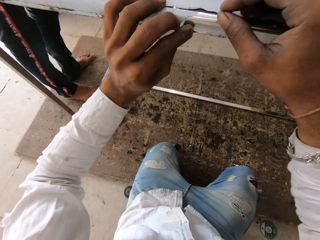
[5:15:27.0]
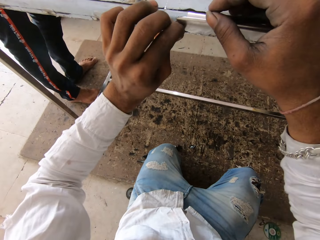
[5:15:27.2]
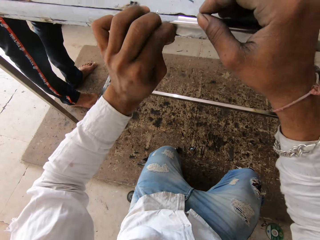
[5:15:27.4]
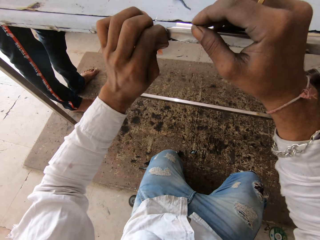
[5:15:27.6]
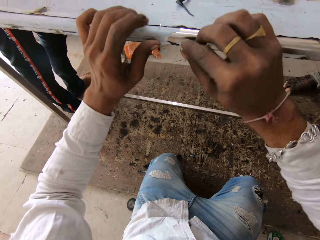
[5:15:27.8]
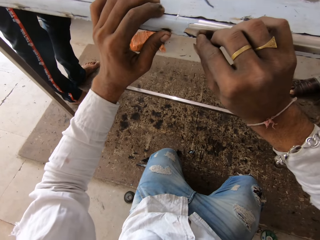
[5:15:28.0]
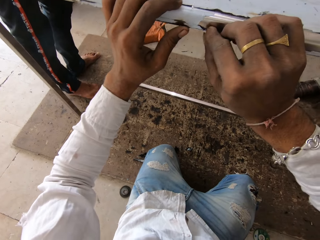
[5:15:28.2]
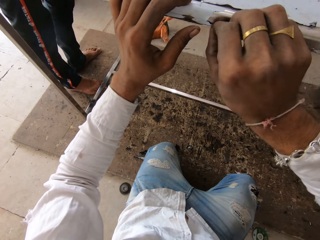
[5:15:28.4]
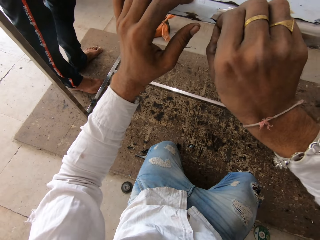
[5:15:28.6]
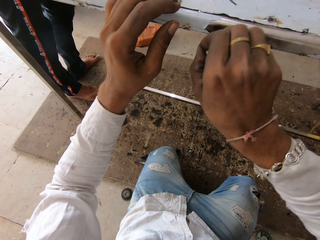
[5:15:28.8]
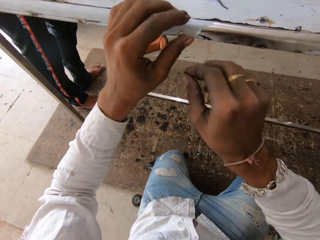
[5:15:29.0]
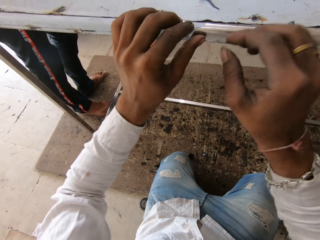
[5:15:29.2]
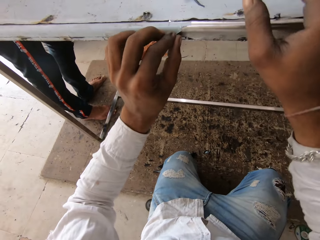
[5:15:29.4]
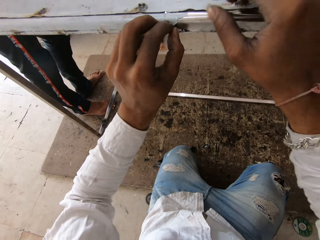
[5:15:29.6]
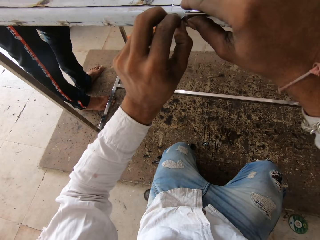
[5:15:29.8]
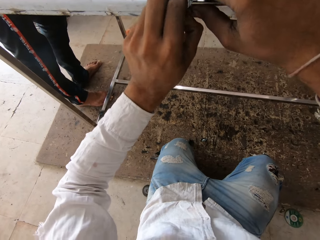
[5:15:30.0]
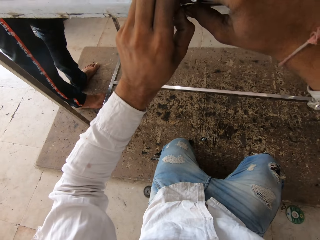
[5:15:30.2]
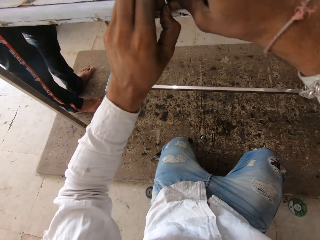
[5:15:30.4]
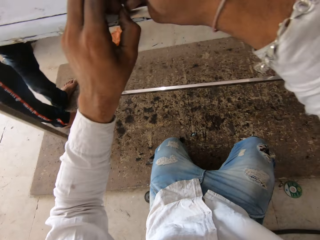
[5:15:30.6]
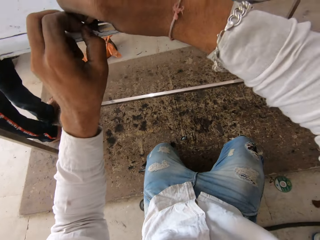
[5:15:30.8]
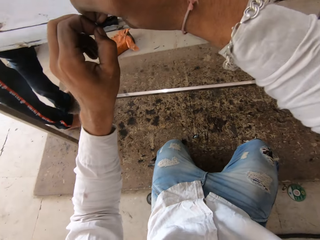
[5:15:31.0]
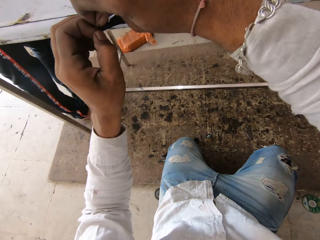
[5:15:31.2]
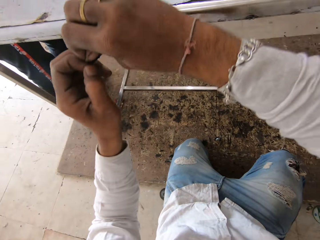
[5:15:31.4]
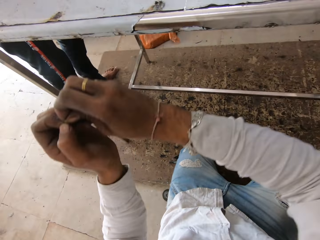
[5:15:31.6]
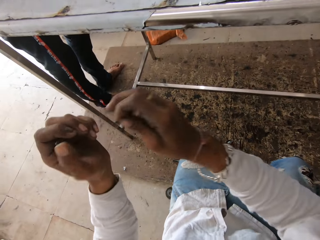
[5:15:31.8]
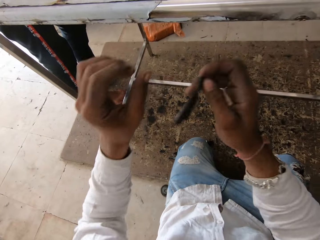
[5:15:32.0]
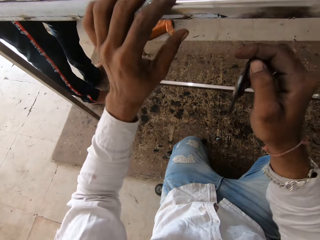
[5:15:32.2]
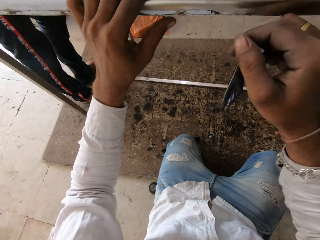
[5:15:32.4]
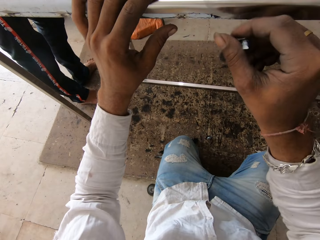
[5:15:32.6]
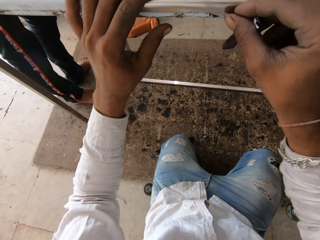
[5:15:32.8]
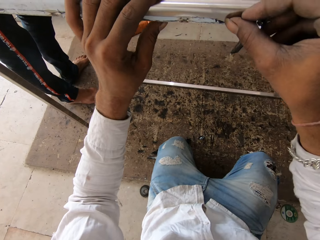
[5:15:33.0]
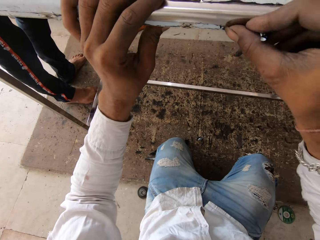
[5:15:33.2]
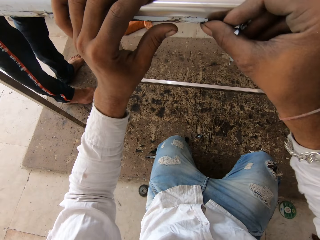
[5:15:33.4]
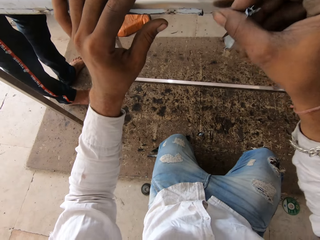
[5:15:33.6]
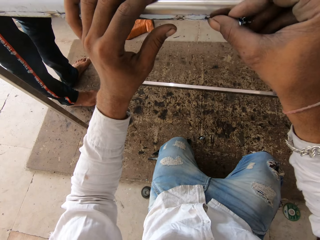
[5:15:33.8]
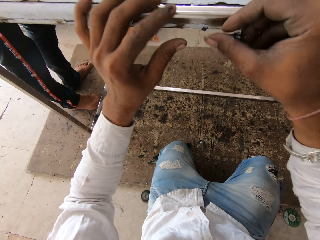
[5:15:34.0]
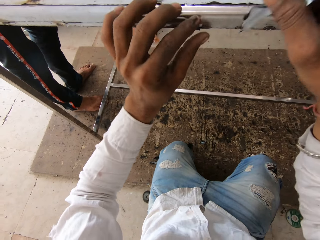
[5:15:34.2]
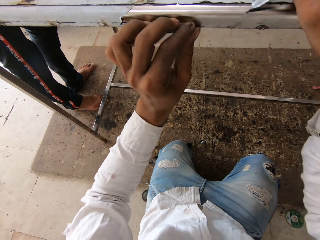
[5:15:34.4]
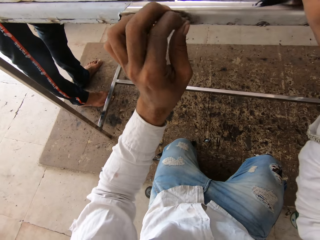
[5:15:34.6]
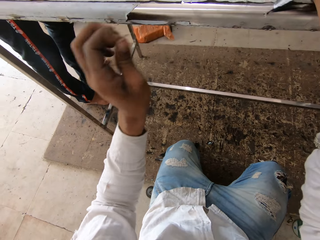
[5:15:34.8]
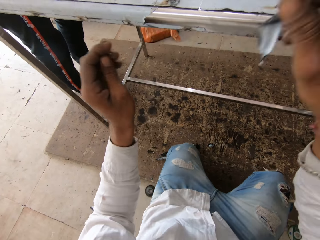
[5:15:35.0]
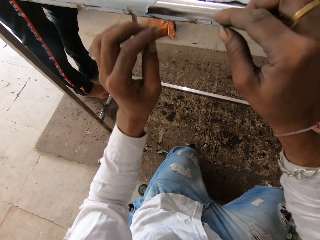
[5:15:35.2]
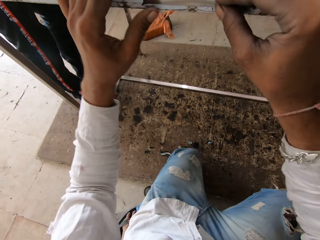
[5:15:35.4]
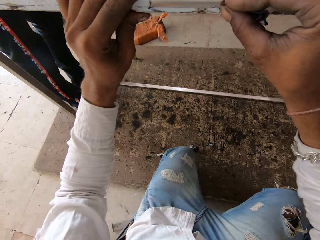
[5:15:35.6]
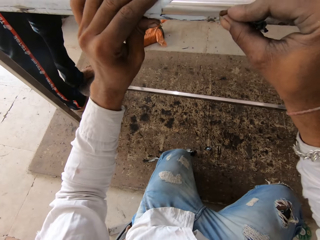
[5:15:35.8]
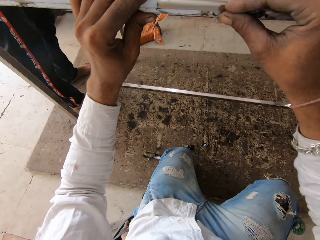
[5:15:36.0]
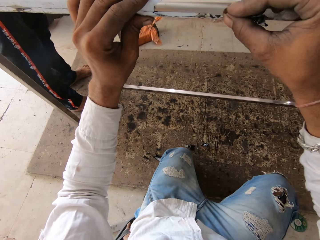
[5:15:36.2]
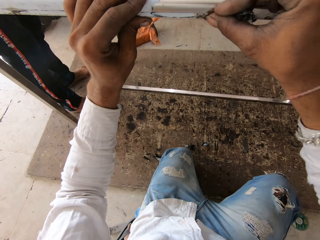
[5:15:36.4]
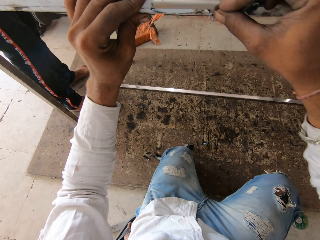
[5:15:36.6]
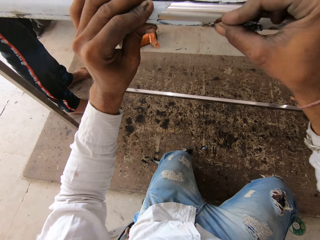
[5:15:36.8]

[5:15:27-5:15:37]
The camera wearer peels paint on the metallic table. They talk to a person.

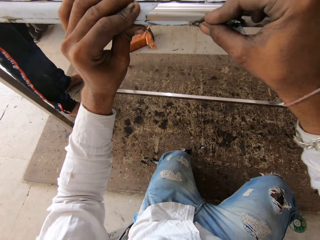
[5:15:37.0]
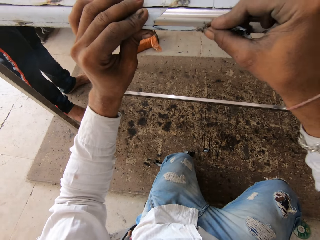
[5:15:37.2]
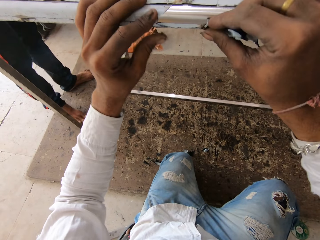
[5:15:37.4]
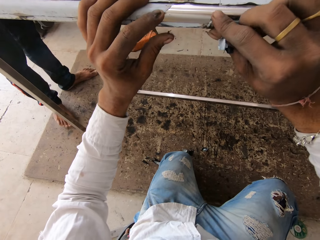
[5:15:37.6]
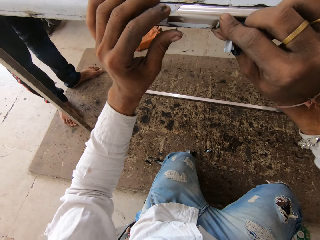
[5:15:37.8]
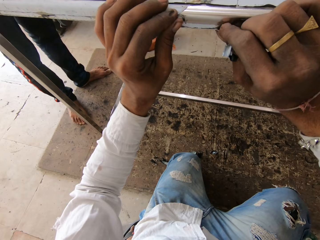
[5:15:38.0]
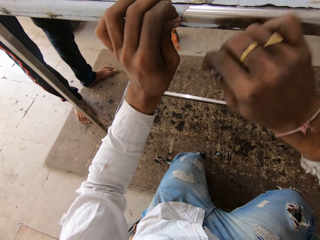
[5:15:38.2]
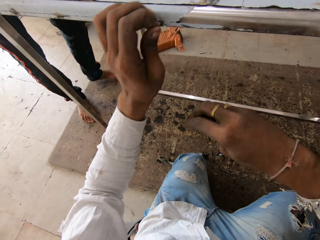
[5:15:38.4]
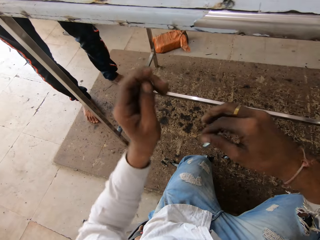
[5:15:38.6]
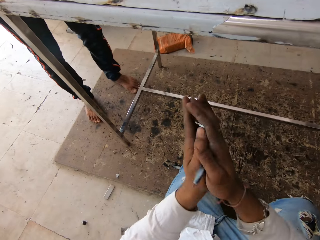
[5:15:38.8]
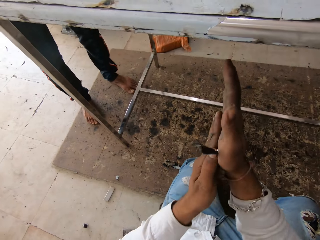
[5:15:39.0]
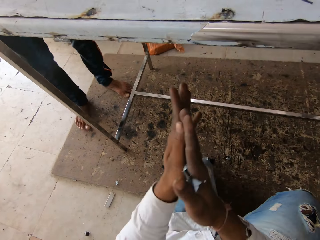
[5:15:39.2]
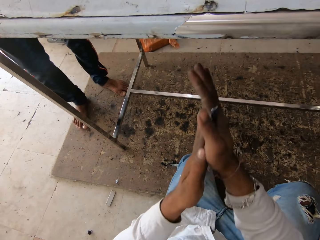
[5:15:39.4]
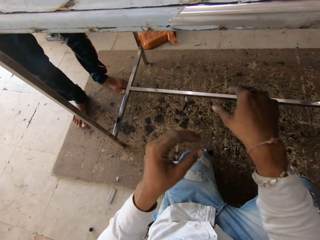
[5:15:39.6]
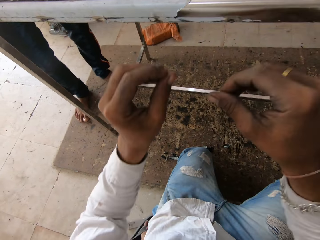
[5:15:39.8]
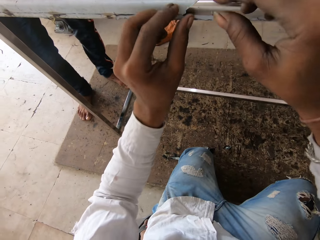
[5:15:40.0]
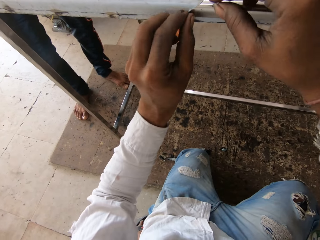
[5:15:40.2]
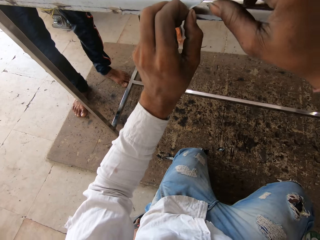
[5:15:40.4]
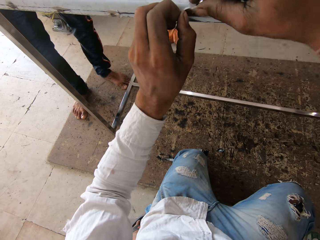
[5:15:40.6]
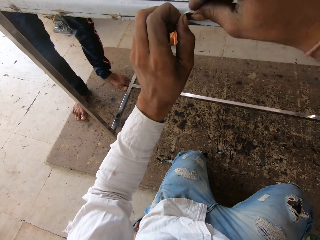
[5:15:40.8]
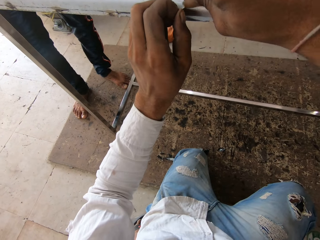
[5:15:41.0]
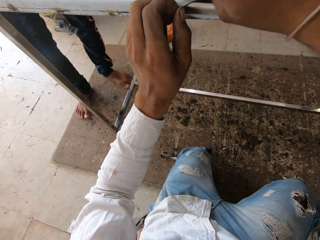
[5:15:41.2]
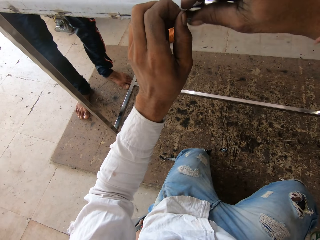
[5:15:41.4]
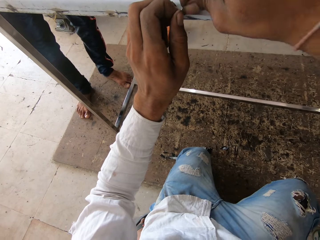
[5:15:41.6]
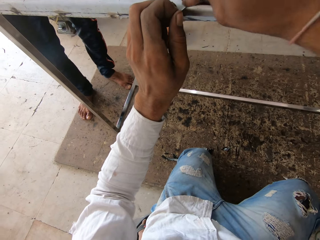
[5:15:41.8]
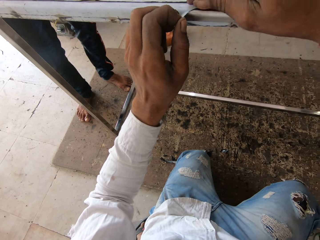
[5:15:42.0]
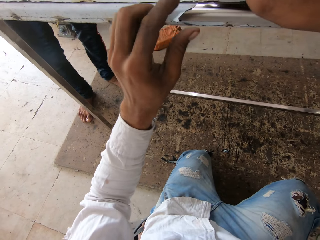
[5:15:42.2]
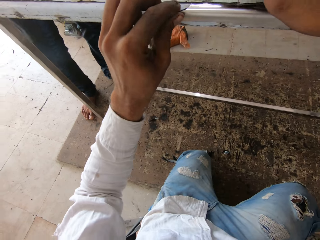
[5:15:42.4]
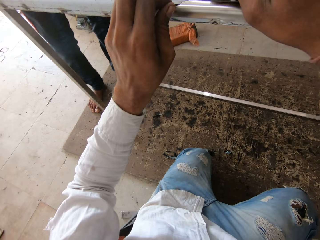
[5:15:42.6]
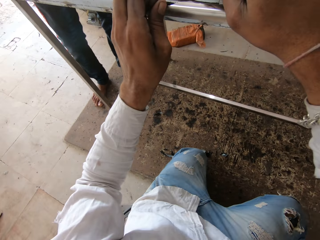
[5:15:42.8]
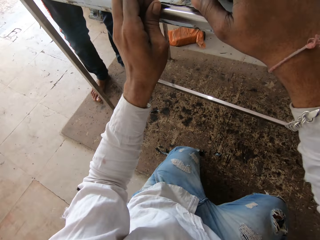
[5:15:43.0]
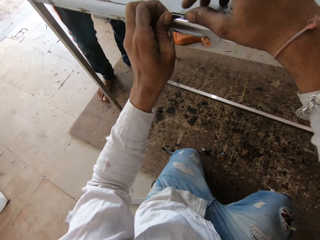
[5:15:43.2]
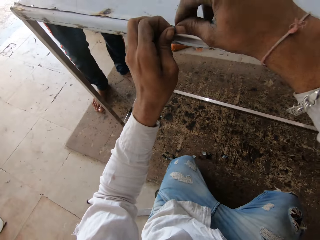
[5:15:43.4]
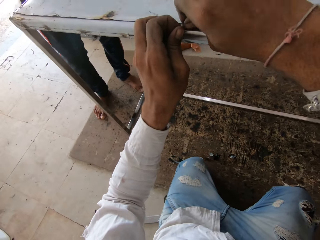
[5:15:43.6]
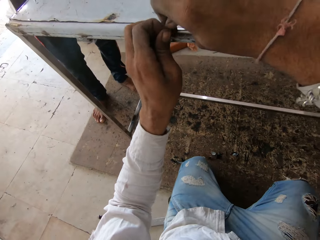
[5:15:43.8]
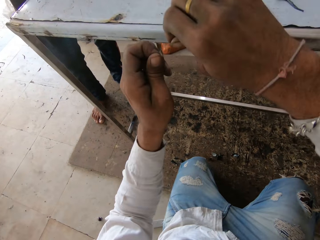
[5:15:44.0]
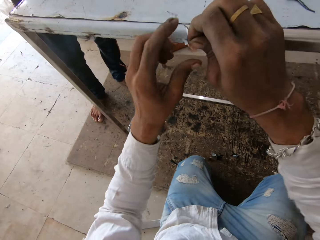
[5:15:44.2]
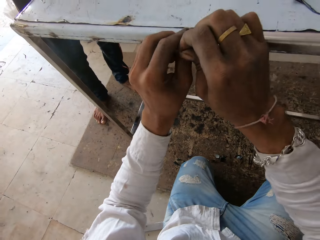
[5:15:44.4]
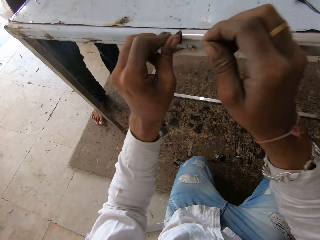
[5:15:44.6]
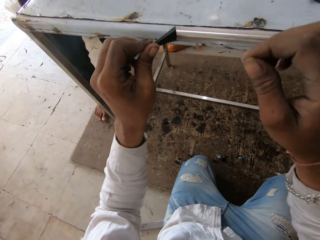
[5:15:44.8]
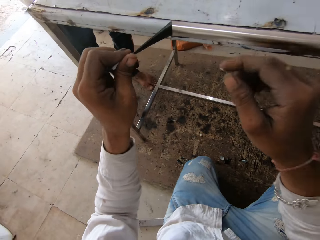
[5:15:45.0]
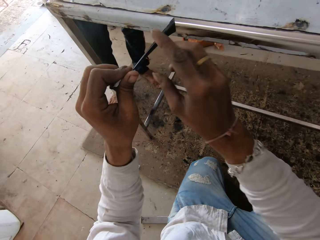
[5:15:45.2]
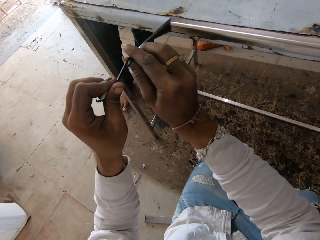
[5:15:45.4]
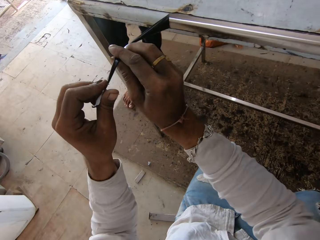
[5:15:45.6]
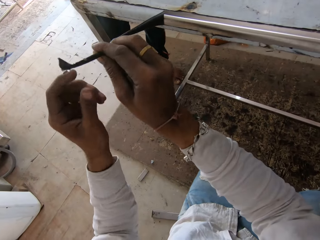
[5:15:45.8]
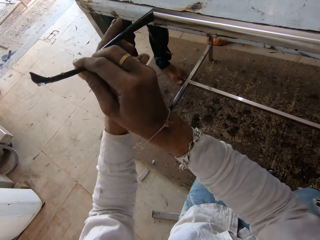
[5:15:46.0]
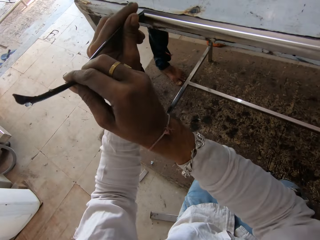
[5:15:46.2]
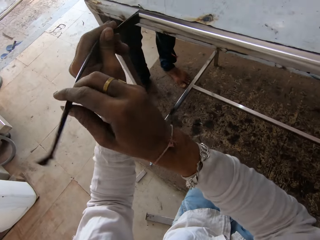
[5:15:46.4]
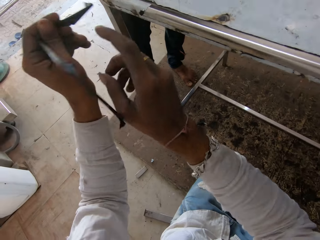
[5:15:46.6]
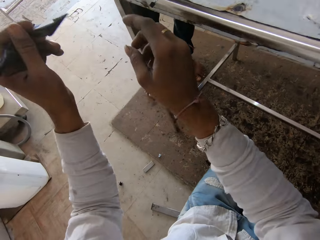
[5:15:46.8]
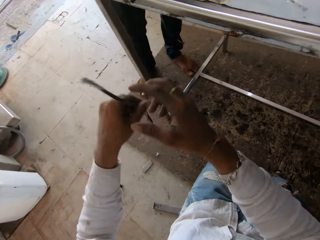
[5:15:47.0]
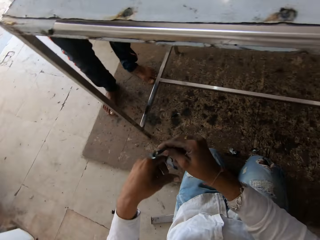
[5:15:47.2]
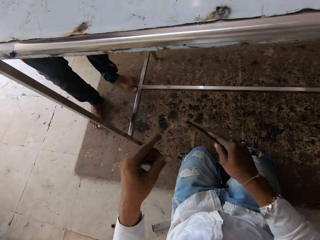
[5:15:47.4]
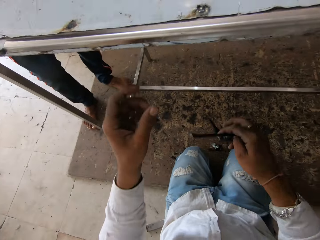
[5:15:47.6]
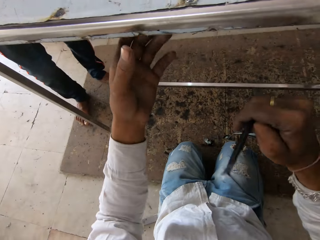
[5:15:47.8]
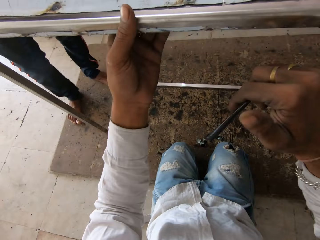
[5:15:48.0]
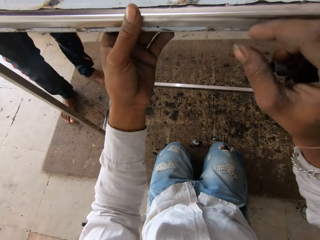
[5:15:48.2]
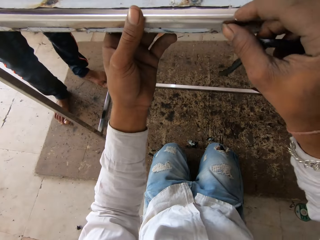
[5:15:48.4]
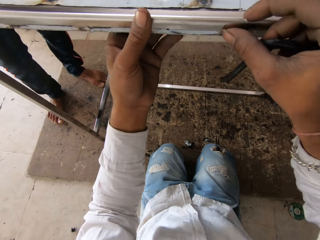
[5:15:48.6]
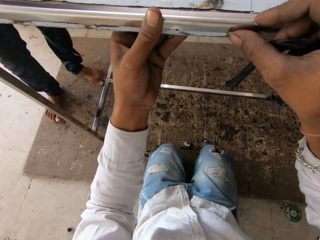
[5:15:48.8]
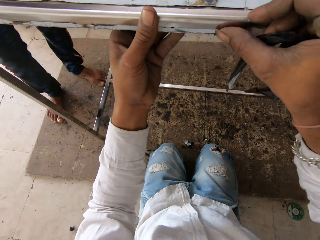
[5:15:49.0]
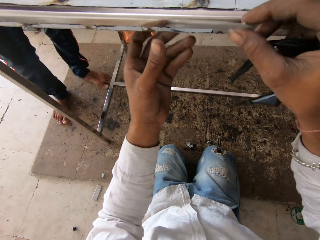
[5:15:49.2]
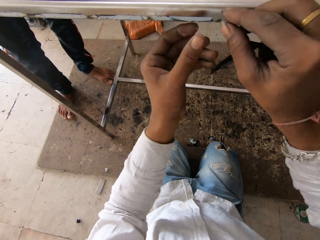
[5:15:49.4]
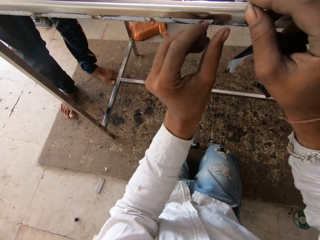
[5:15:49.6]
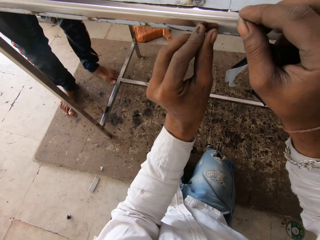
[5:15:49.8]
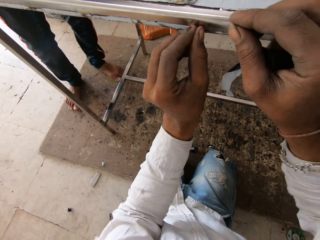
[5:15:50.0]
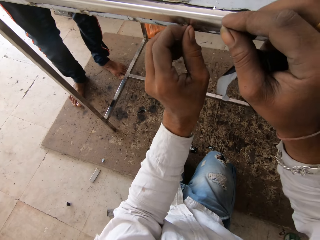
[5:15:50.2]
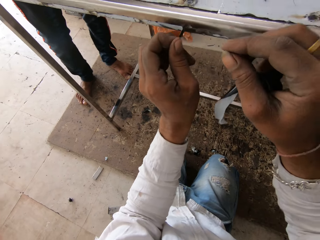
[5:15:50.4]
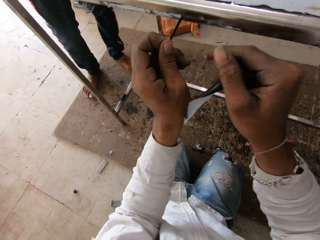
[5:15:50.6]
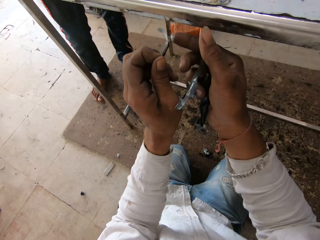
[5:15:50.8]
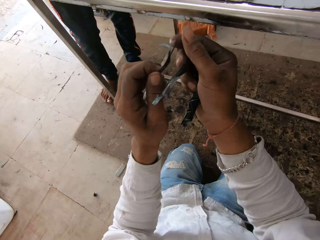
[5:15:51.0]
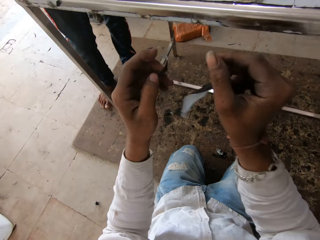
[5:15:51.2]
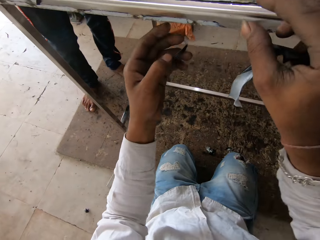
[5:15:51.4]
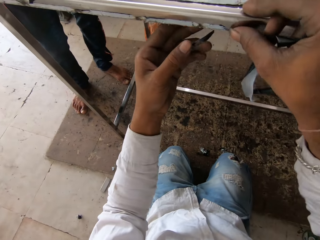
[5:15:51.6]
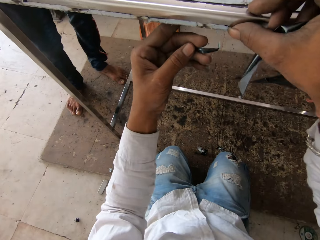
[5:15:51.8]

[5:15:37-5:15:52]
The camera wearer rolls the paint peels. They drop the paint peels. They peel paint on the metallic table. They hold the paint peel with the right hand. They peel paint on the metallic table.
